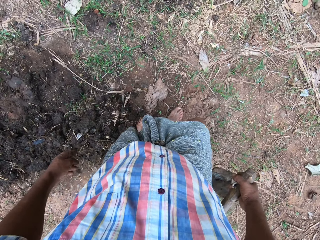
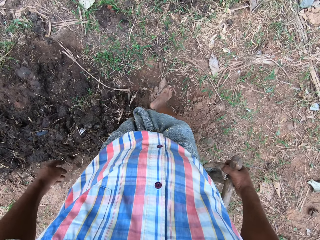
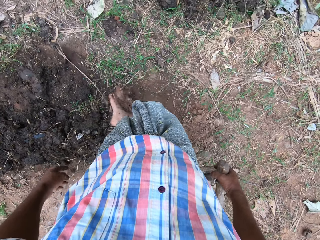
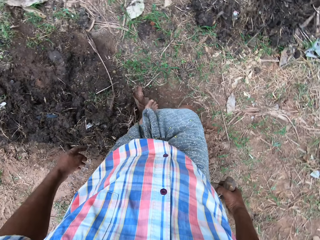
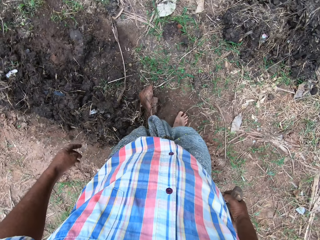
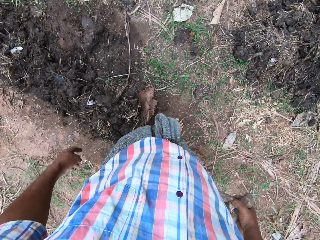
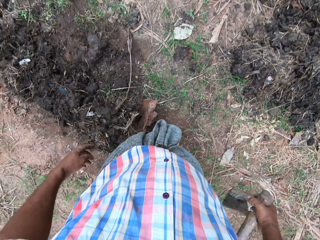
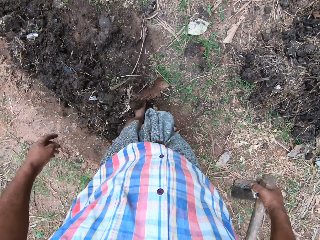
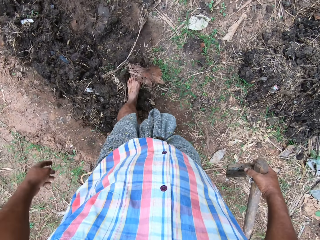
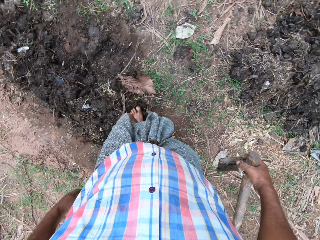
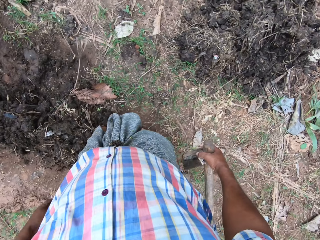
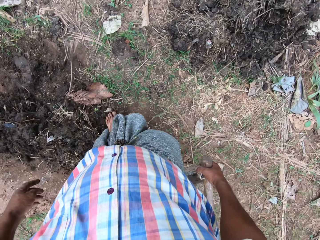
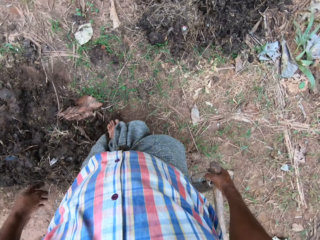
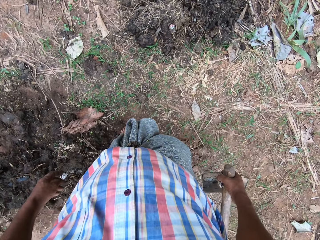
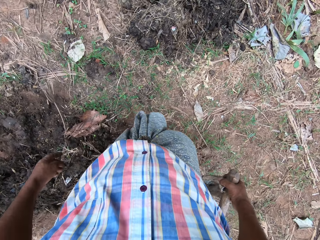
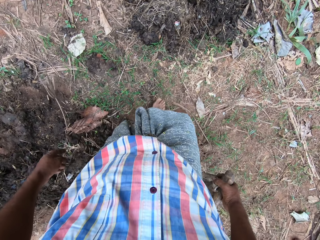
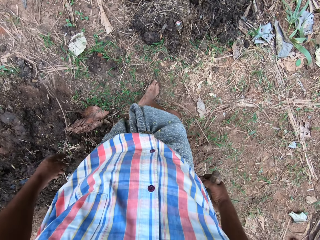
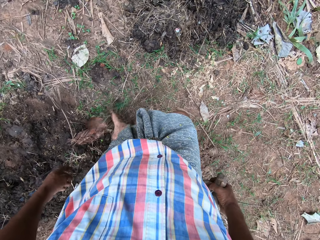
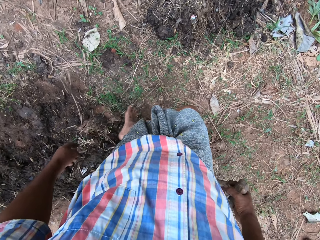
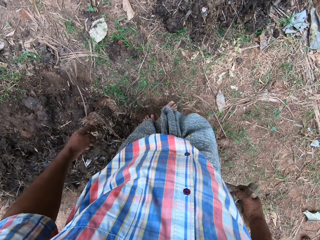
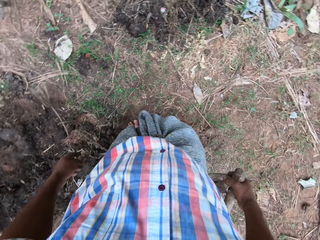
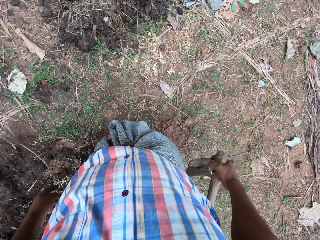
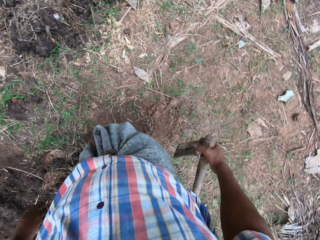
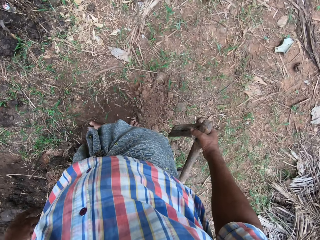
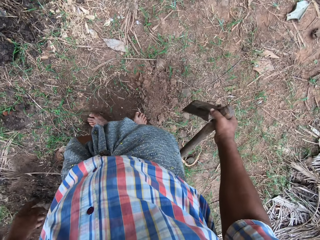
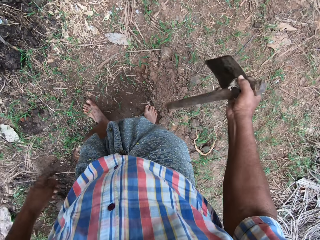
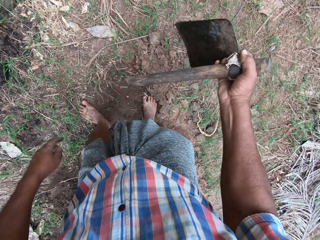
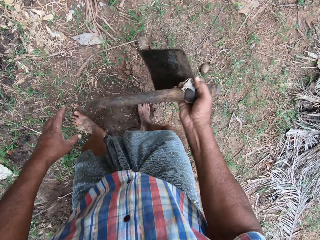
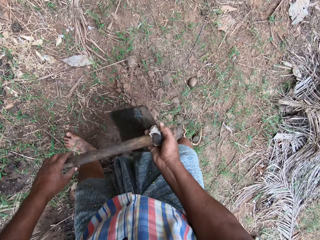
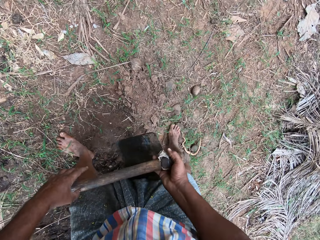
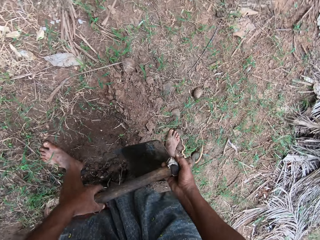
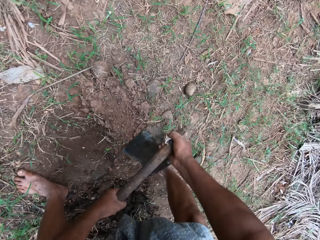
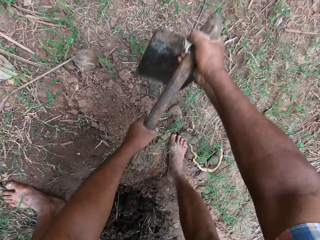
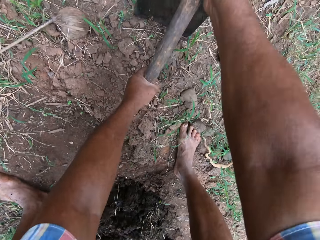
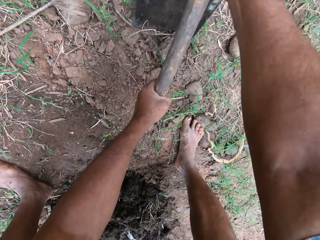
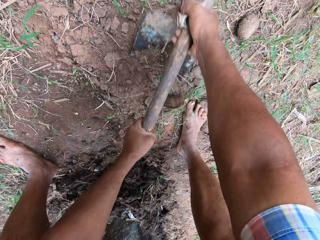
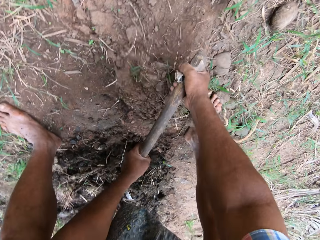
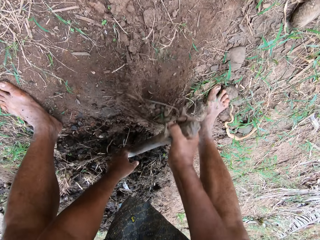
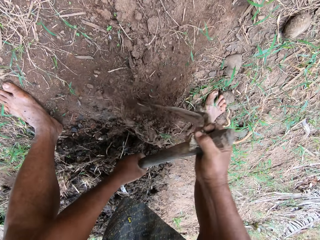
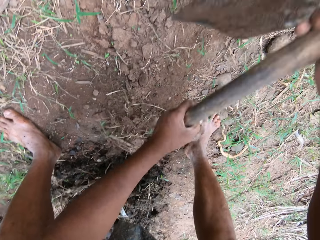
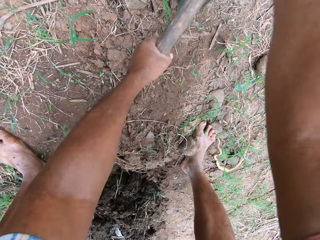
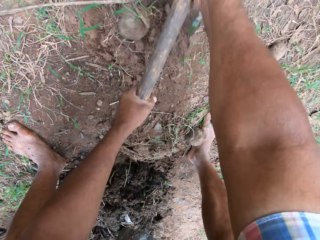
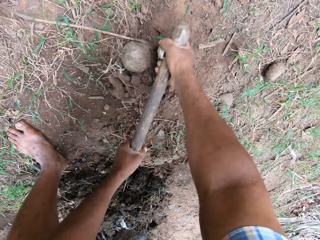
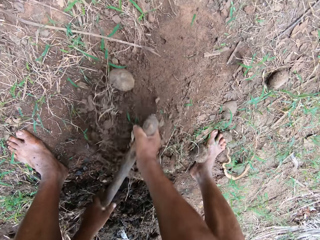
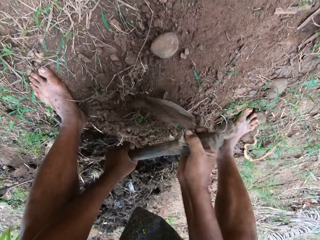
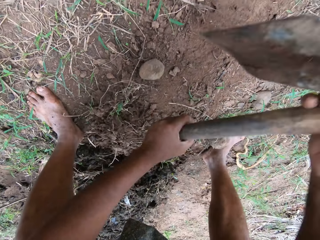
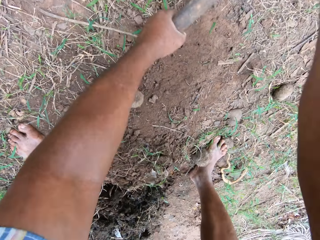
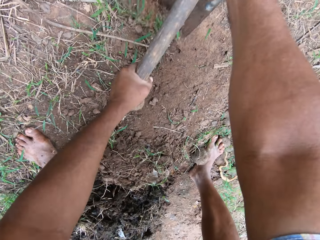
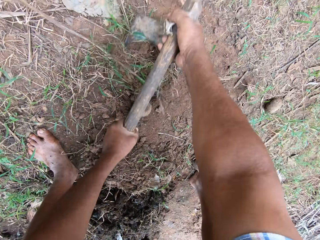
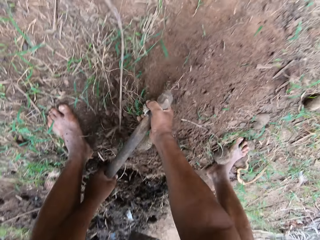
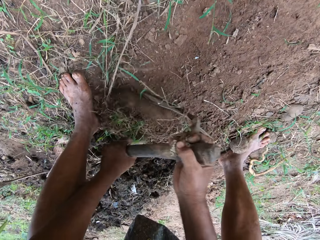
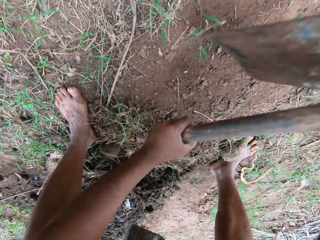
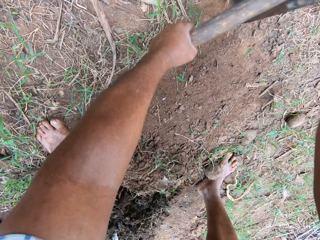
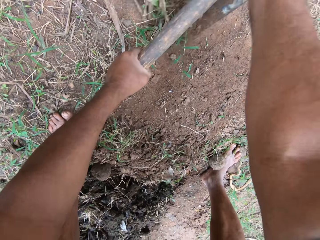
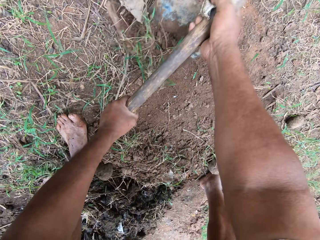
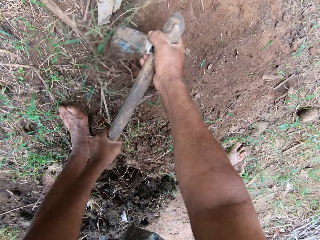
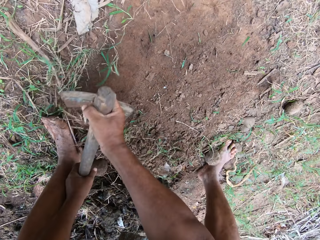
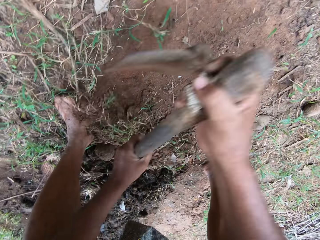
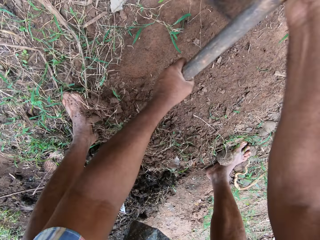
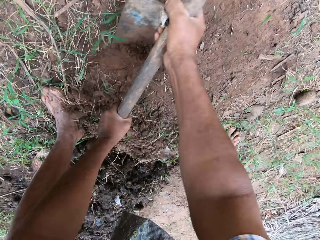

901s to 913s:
The camera wearer tills the soil with a hoe.

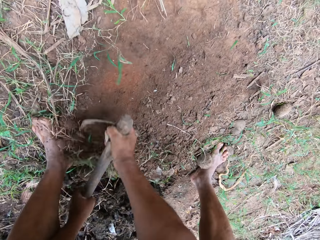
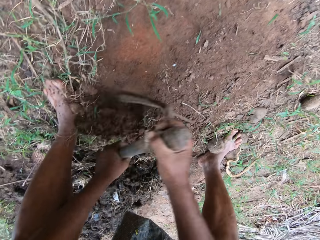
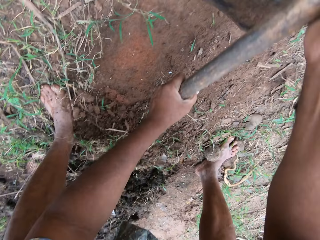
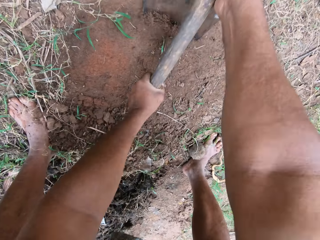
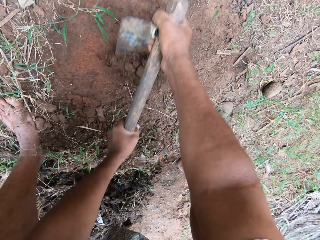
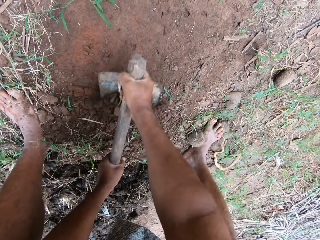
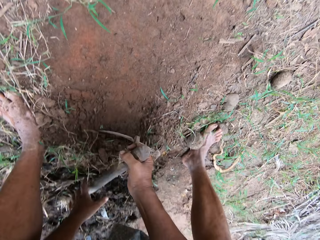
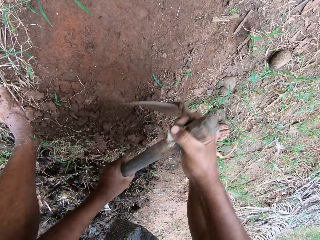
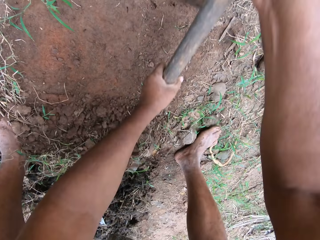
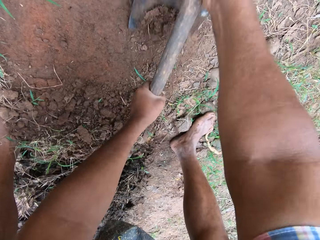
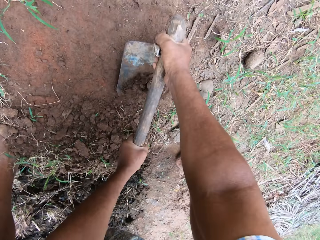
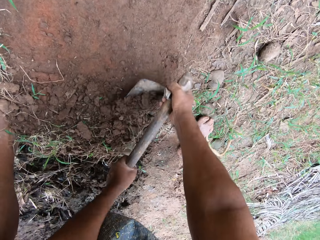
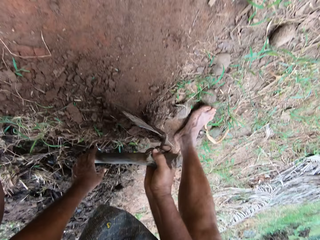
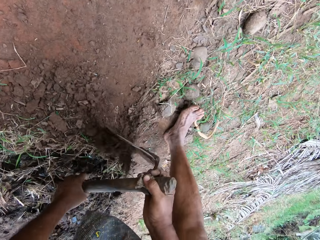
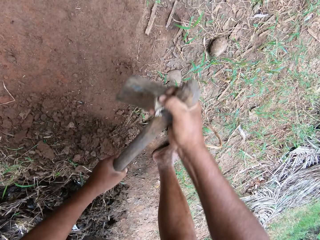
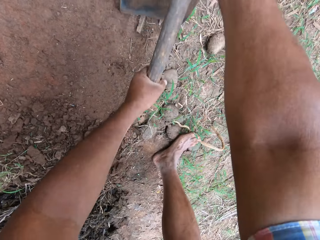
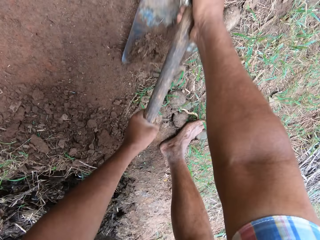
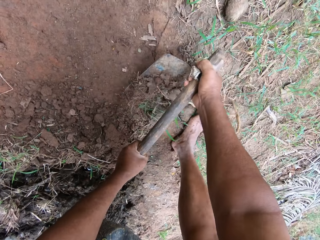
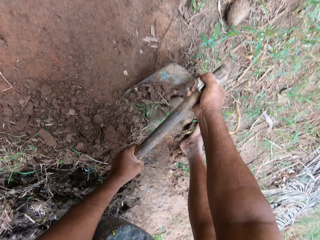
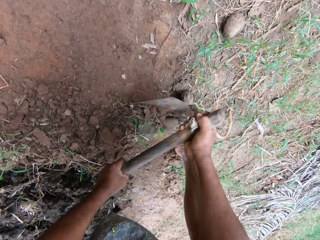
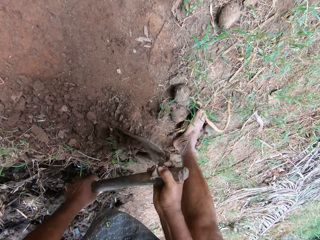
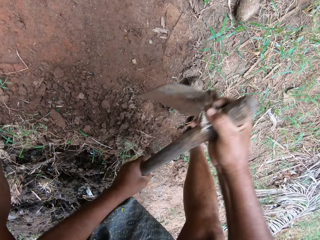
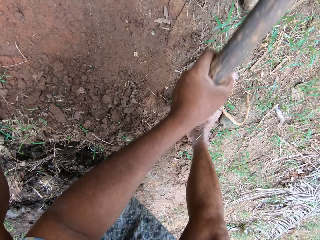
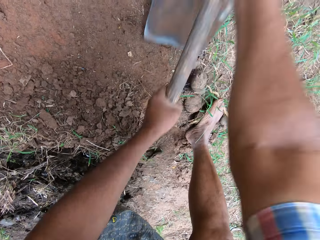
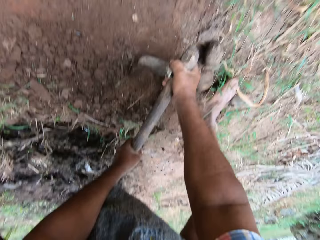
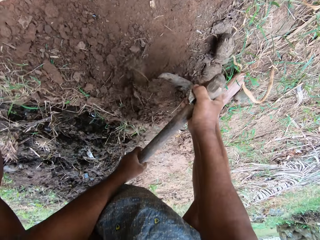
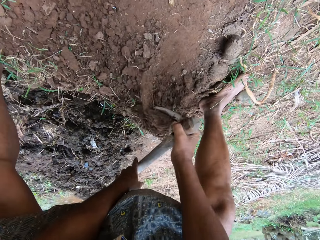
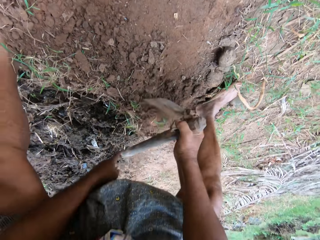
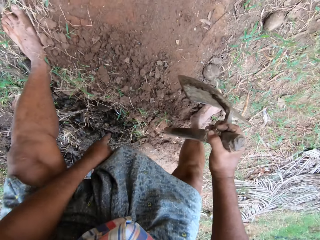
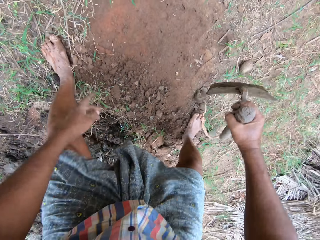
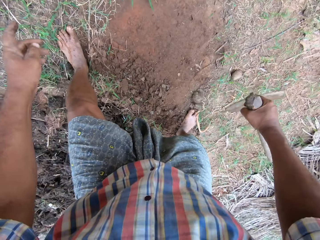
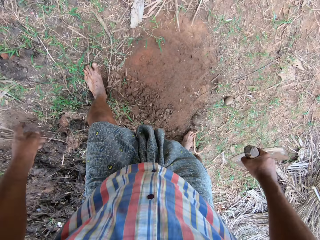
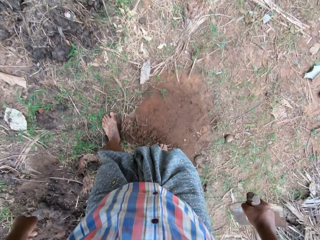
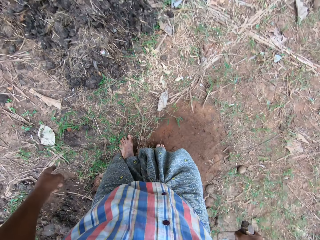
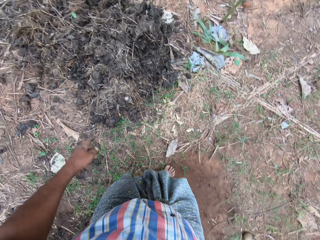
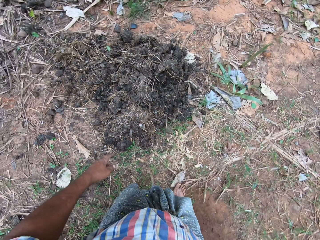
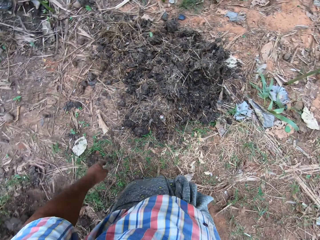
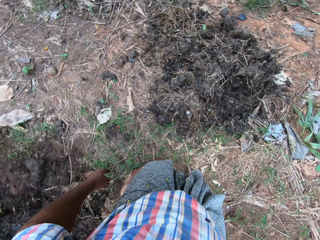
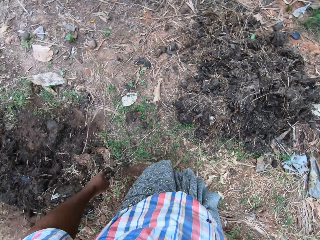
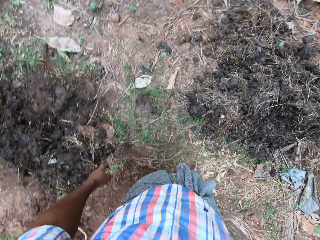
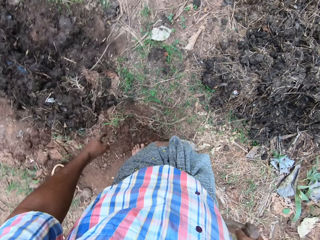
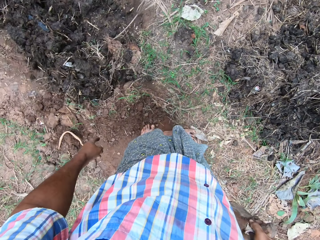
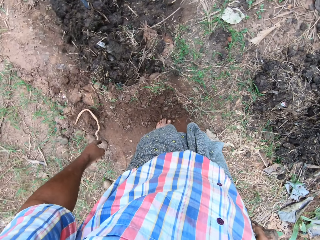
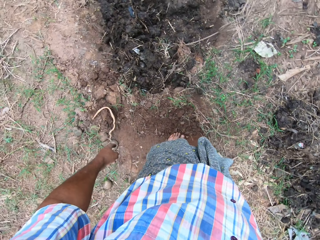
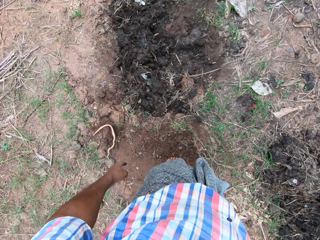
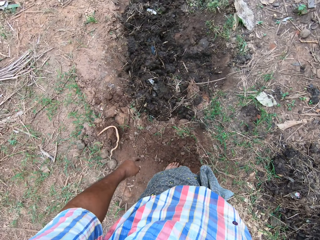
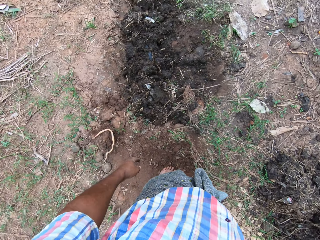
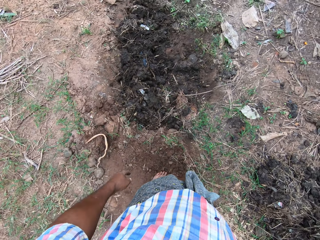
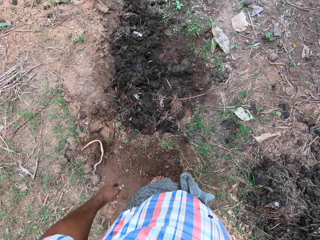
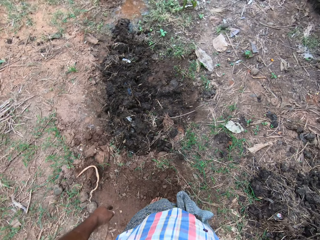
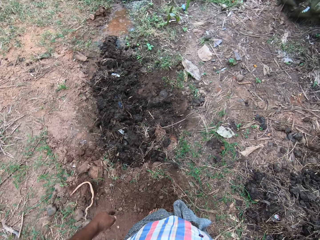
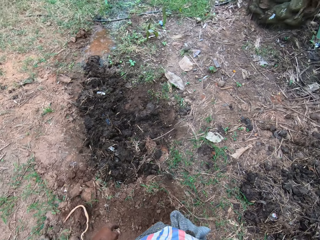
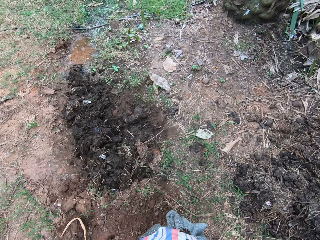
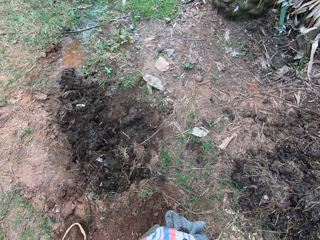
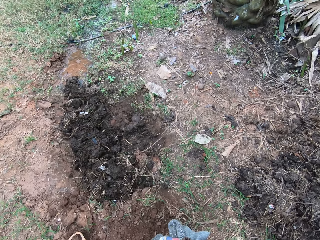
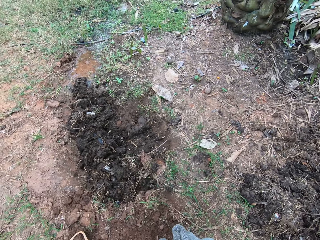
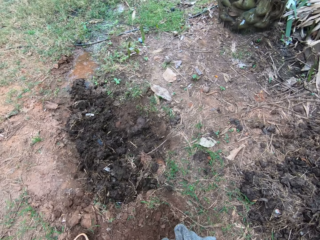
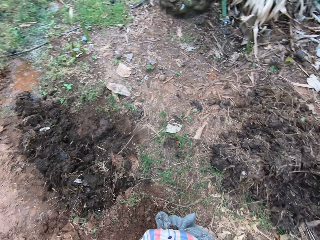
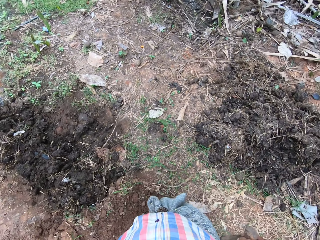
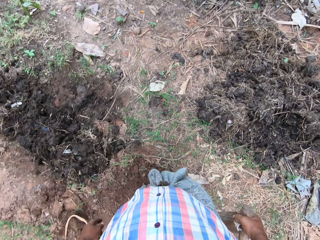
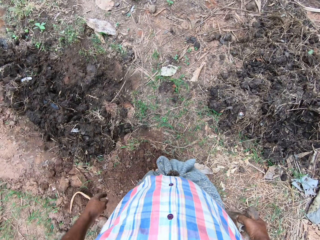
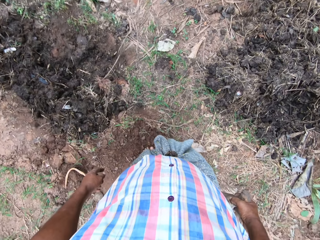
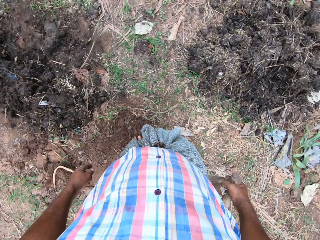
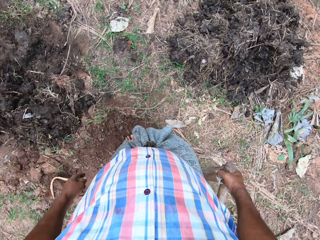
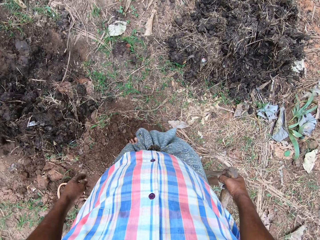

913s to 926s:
The camera wearer looks around the farm.
